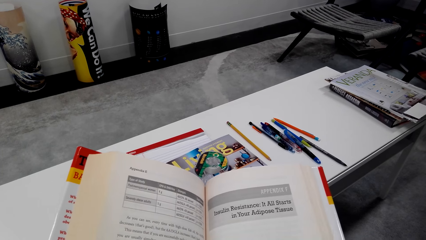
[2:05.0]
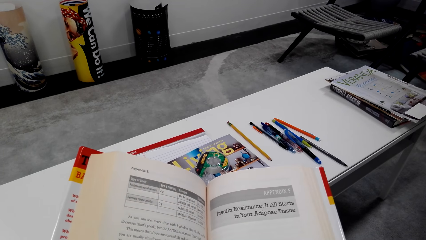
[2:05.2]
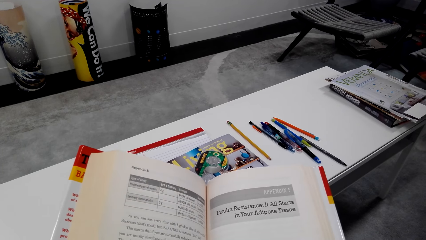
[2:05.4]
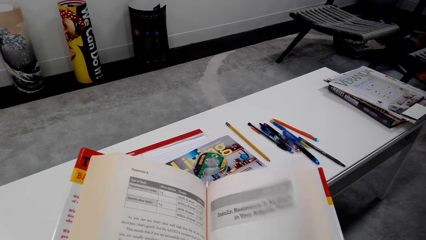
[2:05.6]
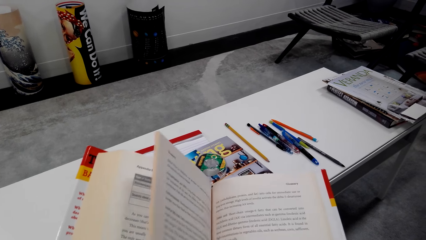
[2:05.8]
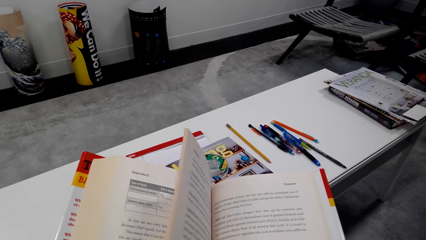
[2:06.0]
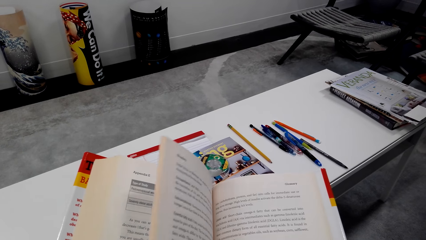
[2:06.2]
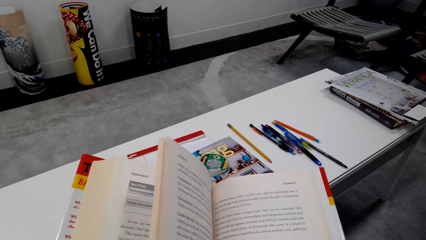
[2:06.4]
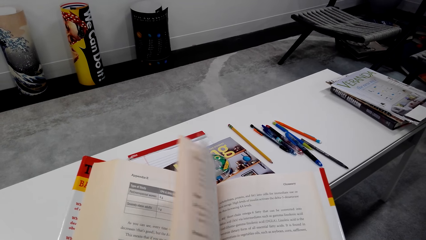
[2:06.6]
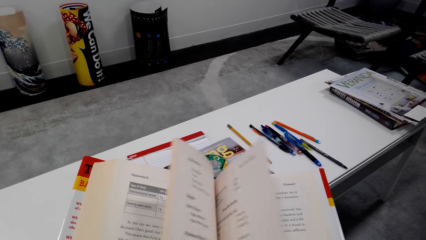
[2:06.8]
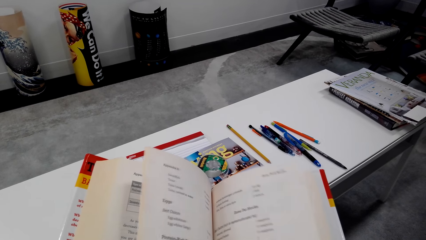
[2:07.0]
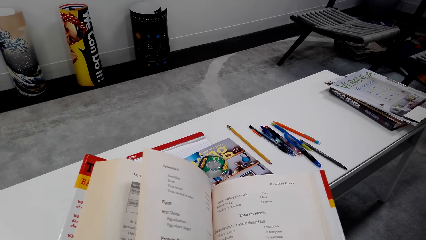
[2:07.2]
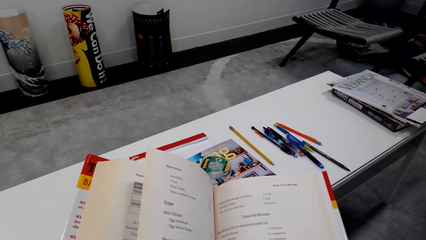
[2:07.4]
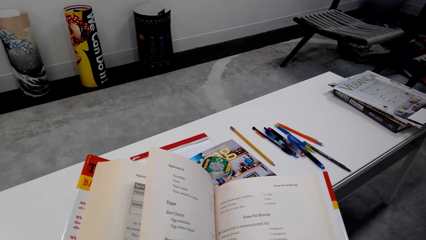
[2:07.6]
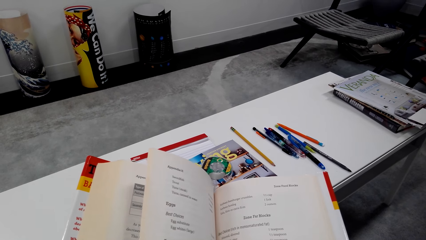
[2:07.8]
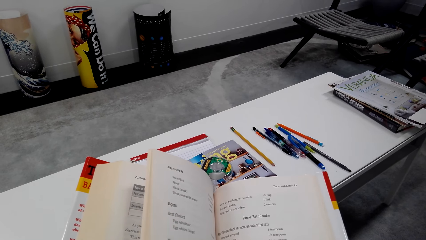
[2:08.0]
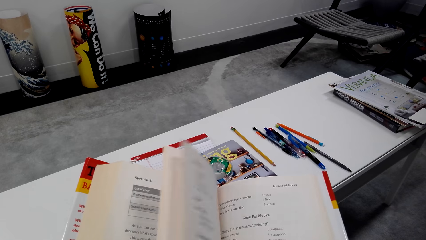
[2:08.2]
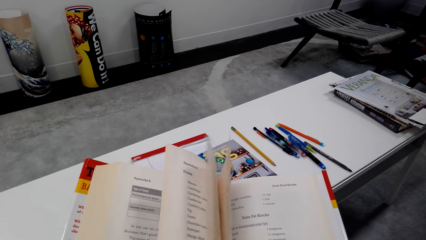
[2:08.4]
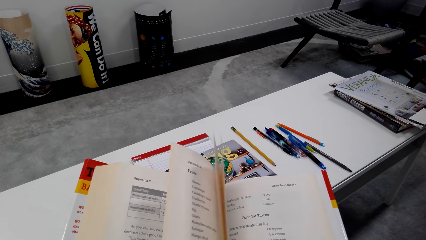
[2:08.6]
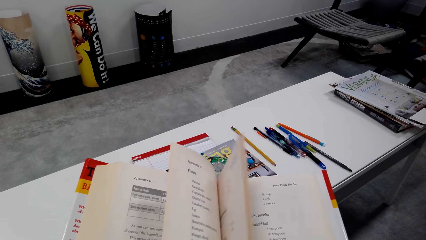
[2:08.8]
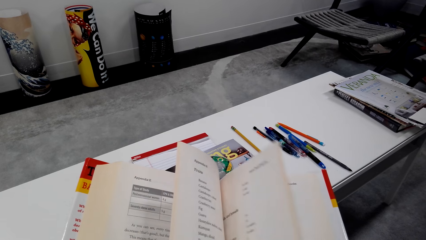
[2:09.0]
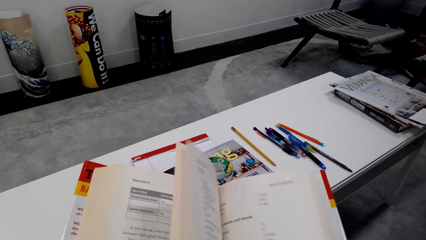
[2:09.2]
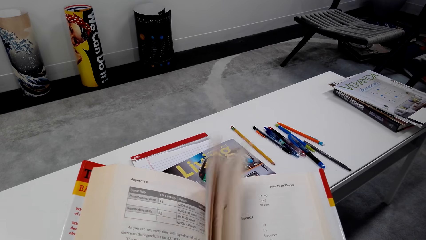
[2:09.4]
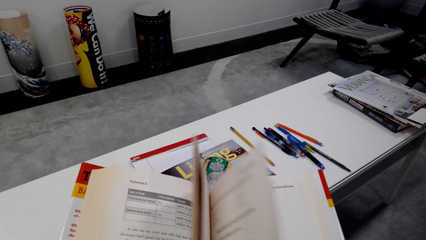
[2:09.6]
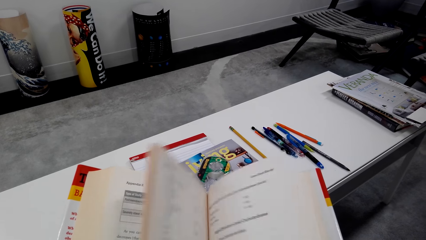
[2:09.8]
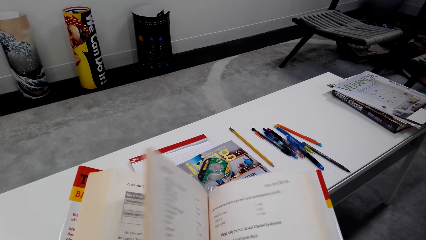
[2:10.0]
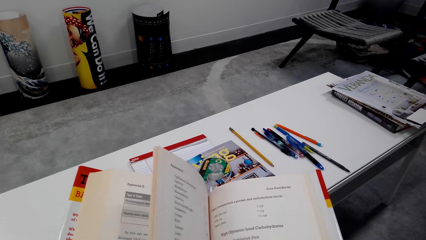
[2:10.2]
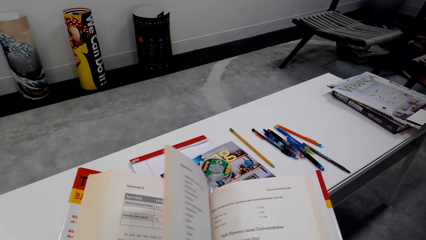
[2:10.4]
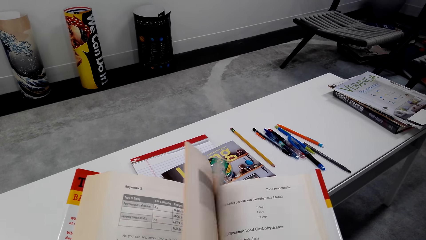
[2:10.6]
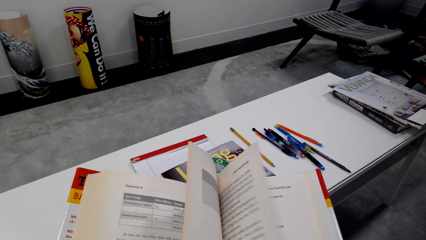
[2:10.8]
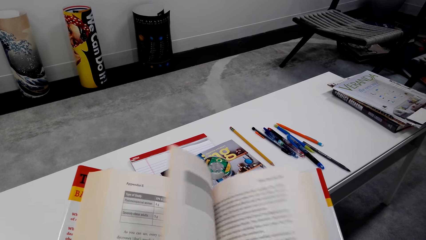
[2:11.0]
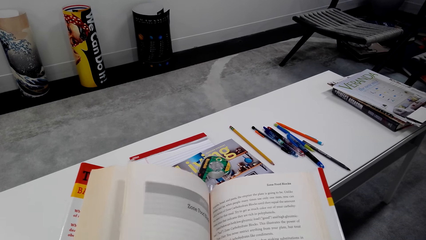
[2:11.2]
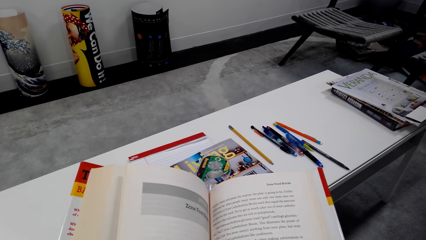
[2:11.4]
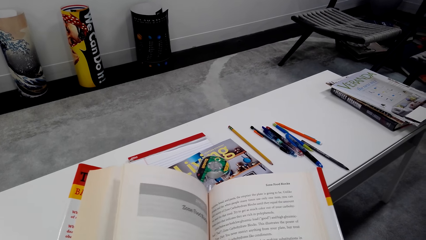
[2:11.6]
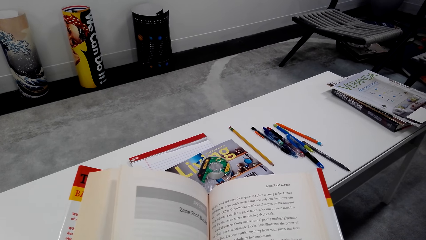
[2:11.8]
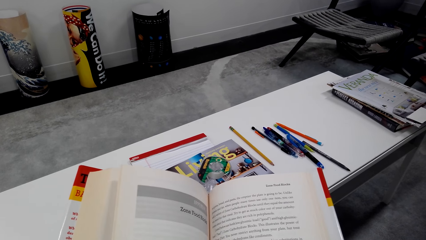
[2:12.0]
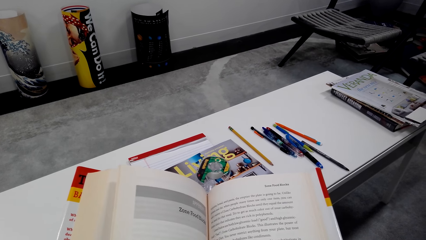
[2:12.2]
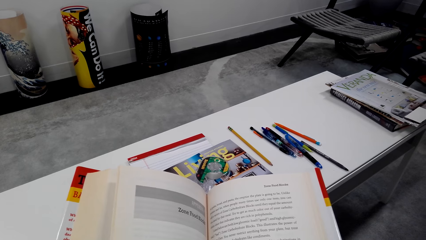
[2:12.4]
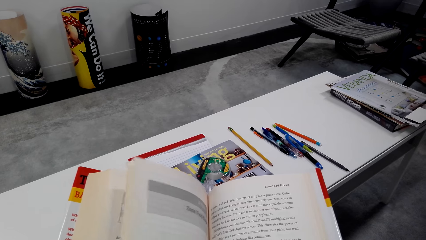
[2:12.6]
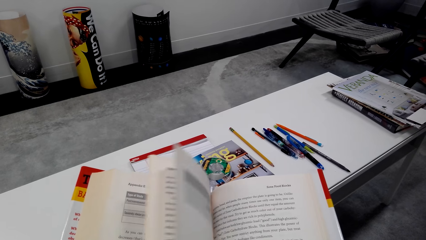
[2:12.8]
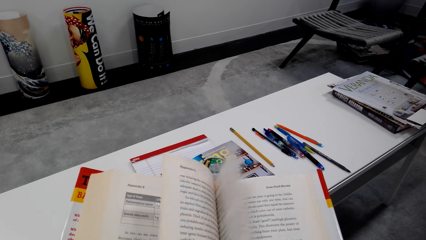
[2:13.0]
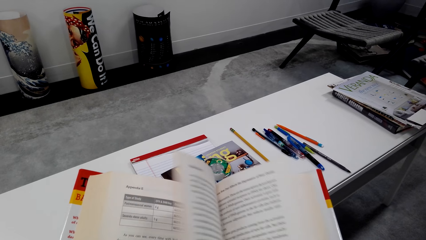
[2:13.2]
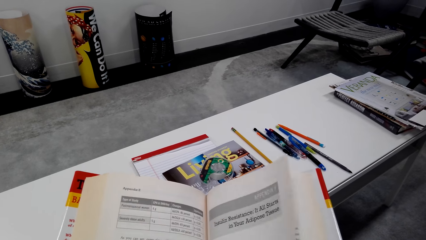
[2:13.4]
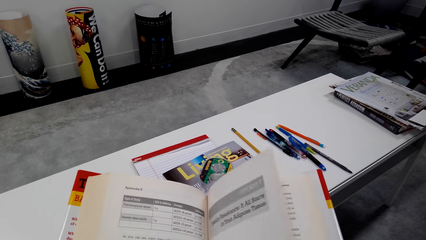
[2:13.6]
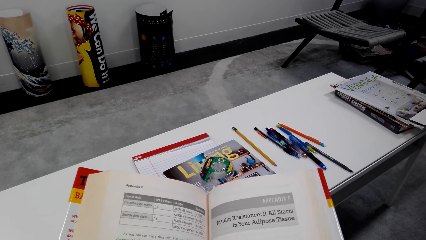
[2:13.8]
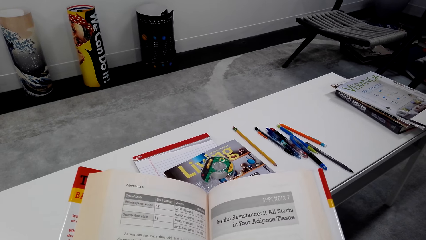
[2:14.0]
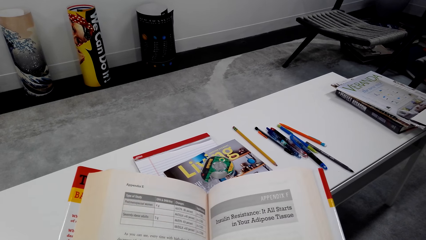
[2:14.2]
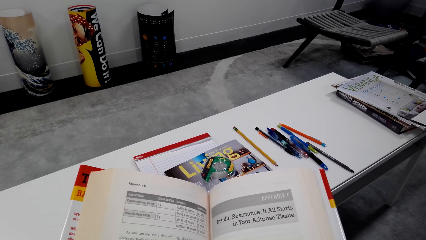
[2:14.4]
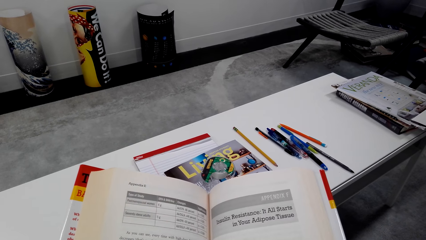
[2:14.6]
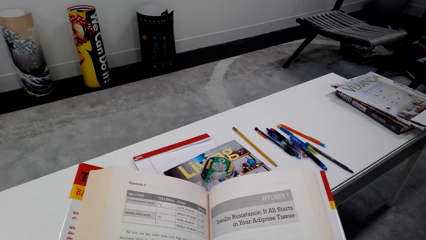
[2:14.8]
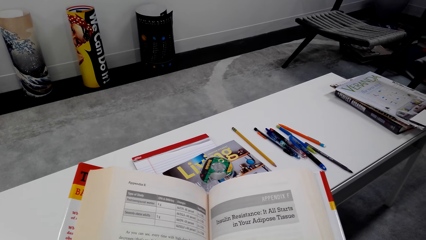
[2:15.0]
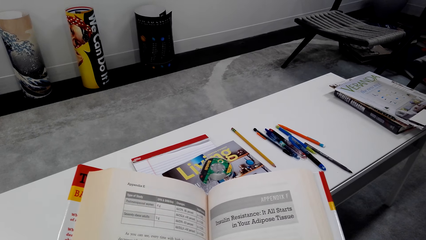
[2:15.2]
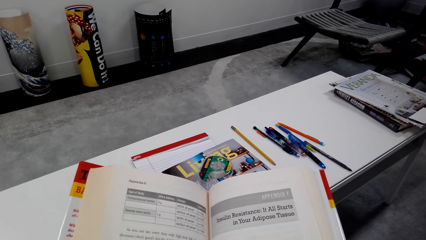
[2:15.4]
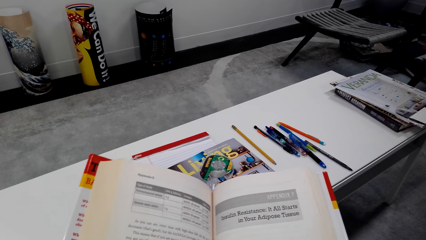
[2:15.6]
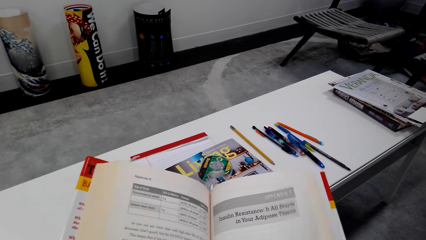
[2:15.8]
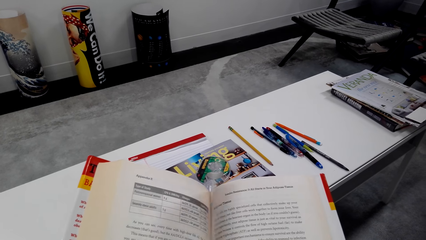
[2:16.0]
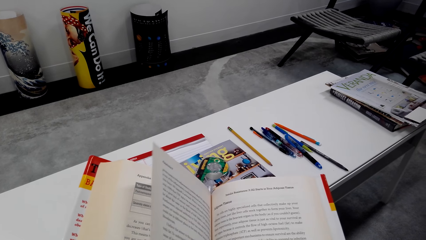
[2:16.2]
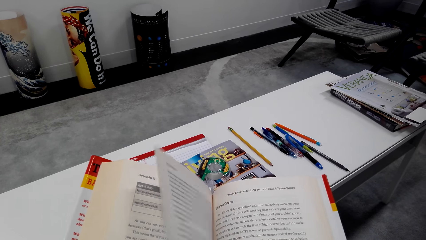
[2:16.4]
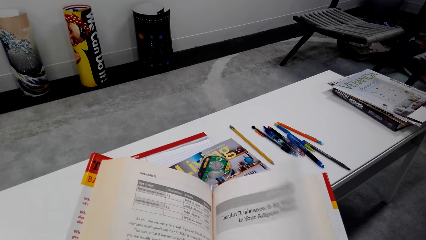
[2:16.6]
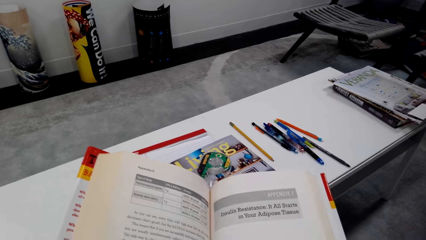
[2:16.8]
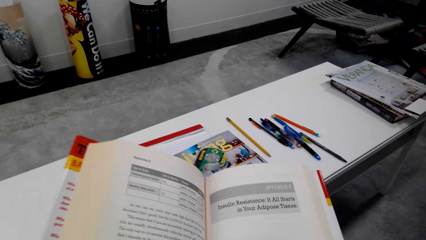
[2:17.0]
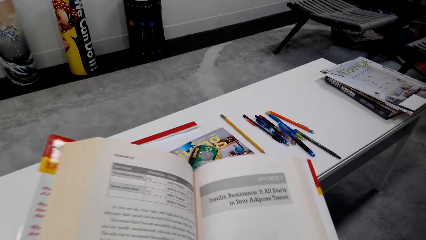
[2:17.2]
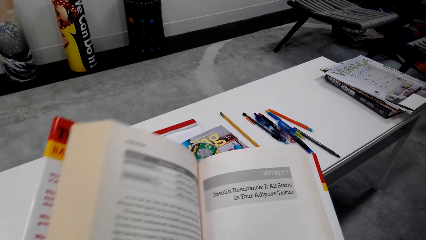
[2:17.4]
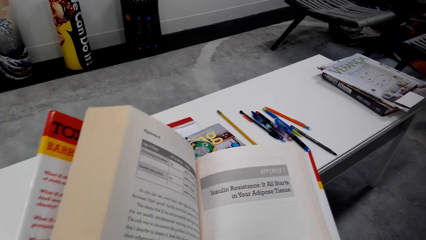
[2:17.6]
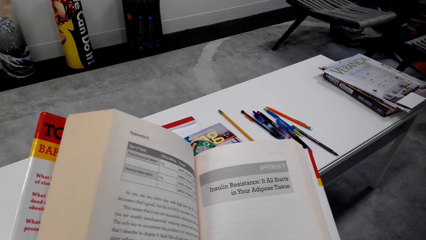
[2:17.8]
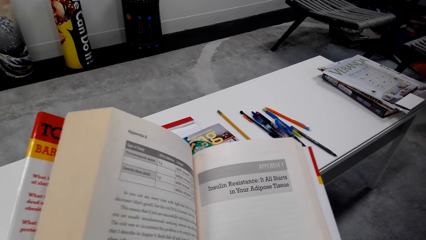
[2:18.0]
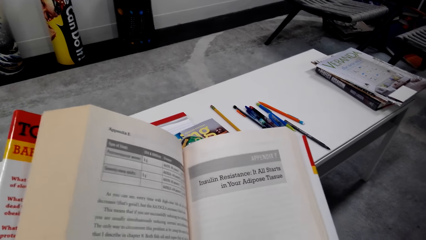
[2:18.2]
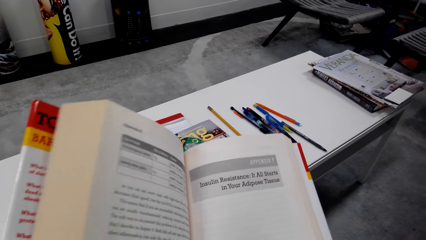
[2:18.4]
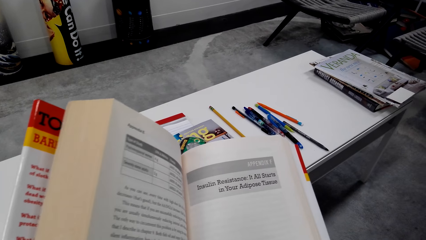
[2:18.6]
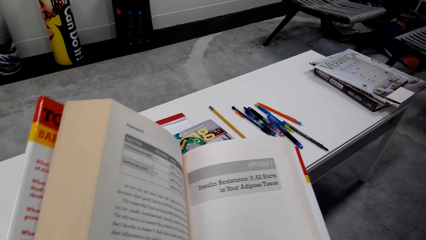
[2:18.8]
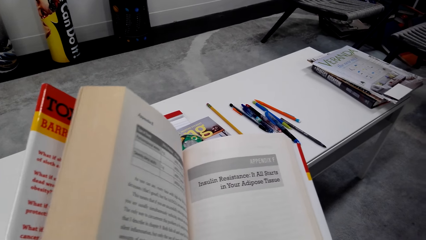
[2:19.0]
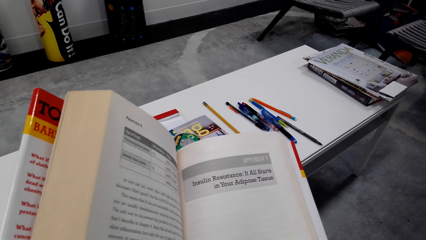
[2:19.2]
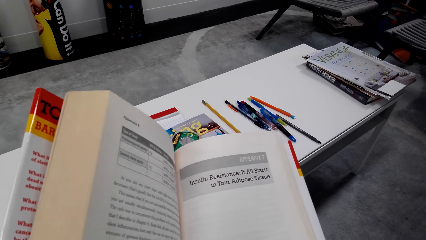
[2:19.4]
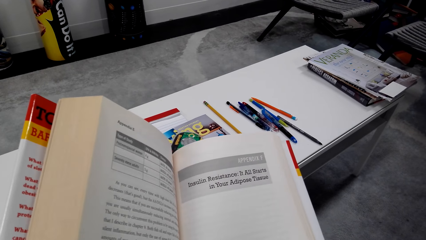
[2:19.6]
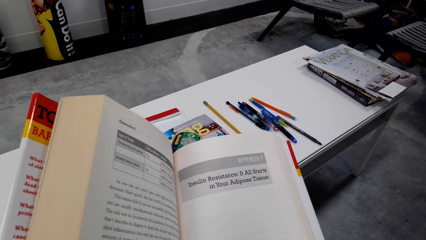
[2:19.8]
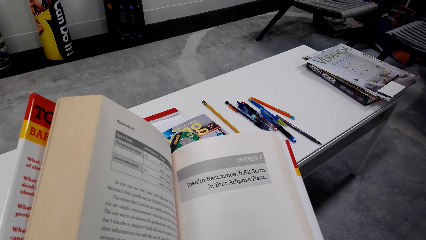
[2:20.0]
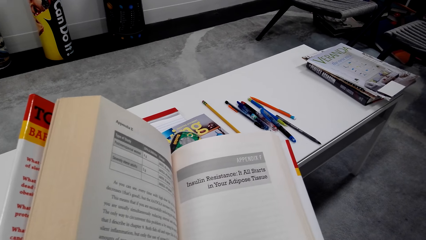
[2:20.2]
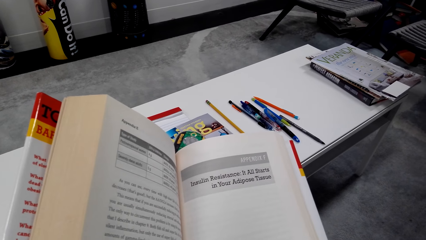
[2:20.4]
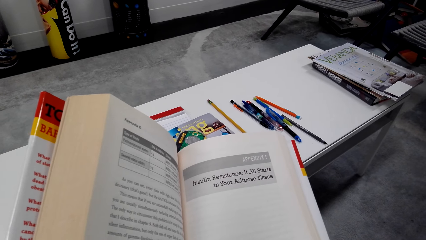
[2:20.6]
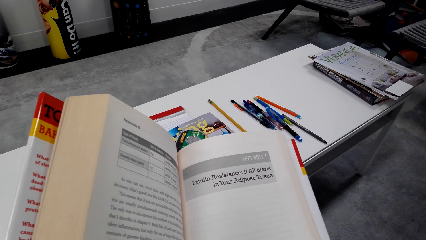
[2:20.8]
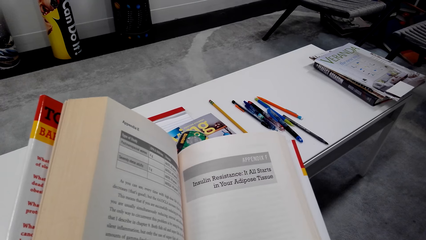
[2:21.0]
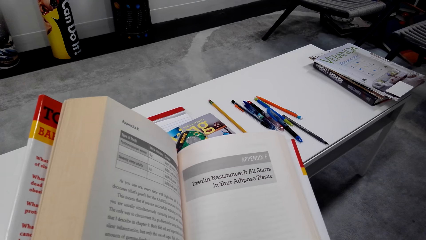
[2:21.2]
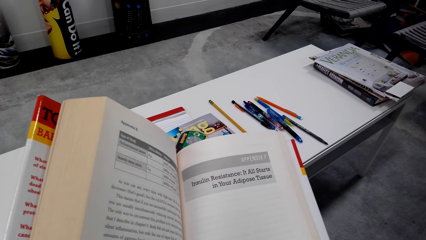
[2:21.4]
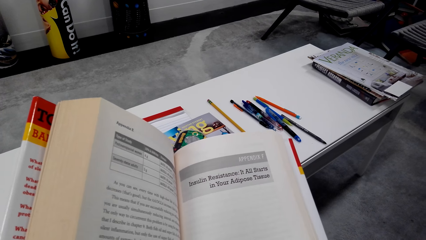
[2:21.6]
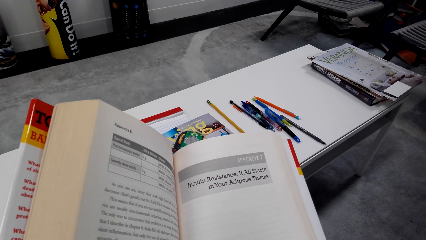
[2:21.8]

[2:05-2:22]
The camera wearer reads the book.
